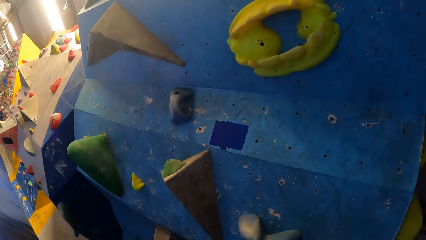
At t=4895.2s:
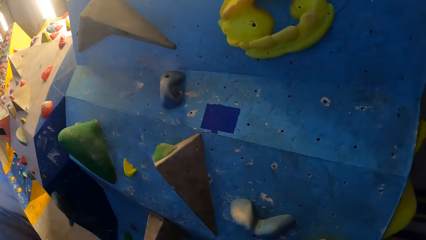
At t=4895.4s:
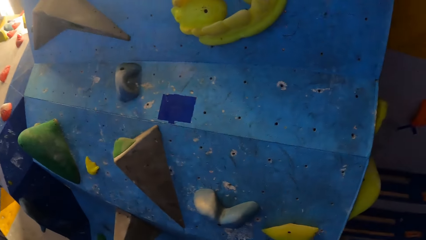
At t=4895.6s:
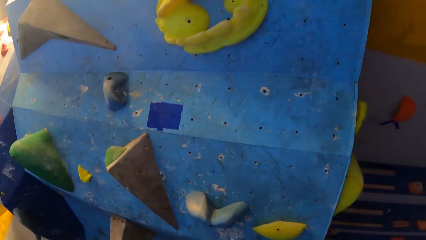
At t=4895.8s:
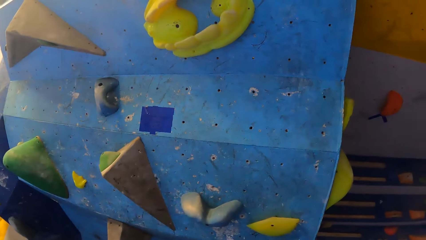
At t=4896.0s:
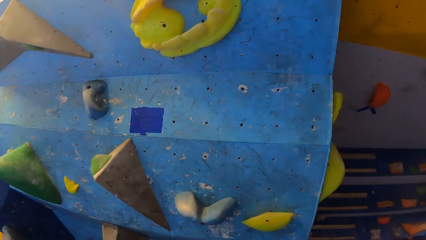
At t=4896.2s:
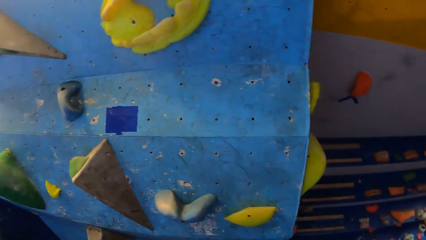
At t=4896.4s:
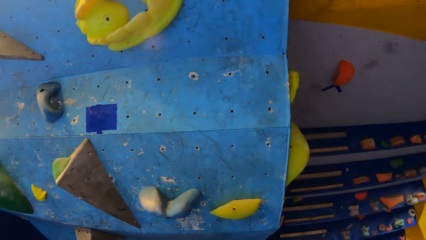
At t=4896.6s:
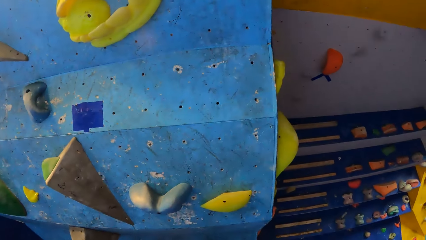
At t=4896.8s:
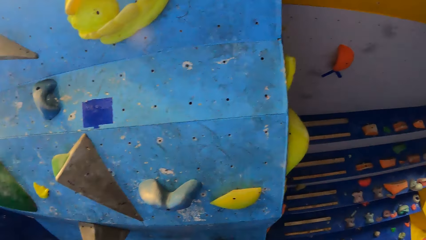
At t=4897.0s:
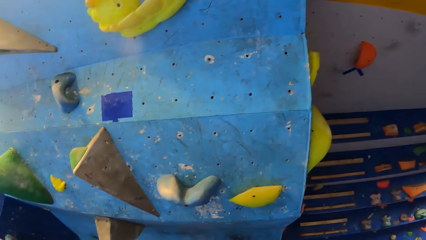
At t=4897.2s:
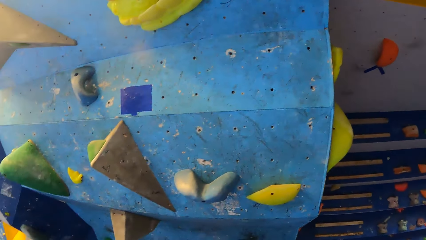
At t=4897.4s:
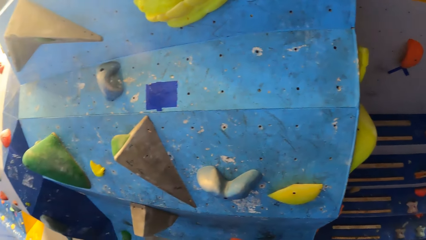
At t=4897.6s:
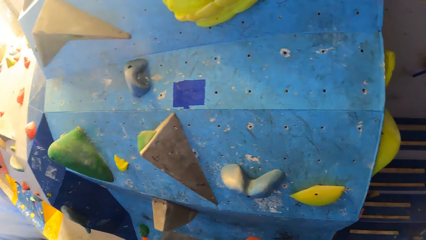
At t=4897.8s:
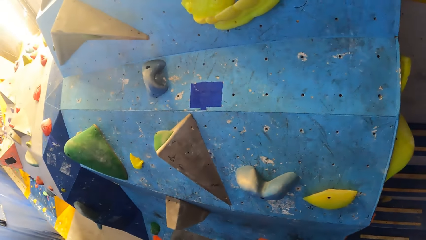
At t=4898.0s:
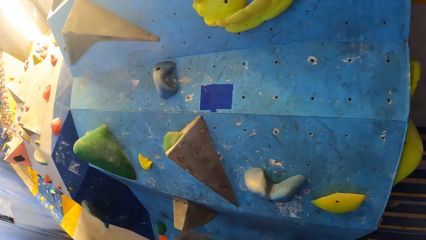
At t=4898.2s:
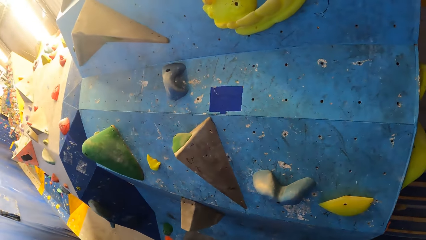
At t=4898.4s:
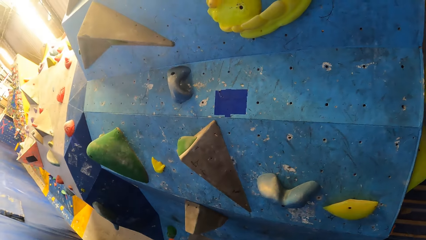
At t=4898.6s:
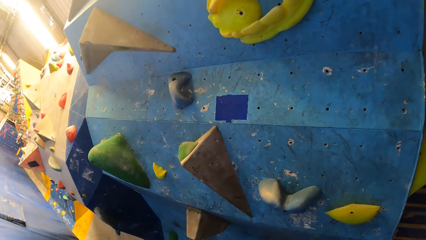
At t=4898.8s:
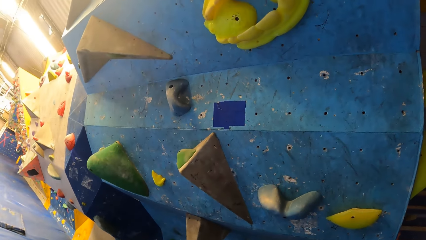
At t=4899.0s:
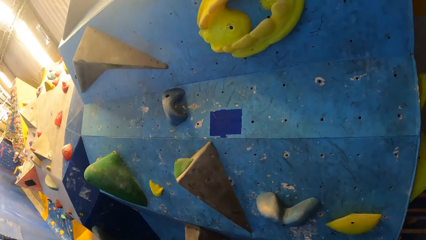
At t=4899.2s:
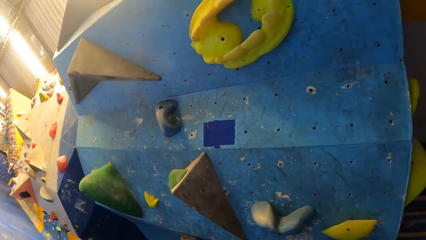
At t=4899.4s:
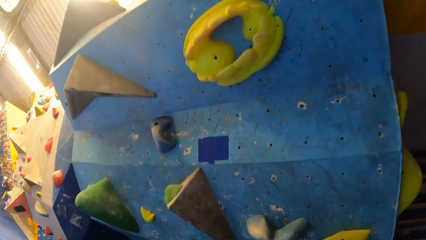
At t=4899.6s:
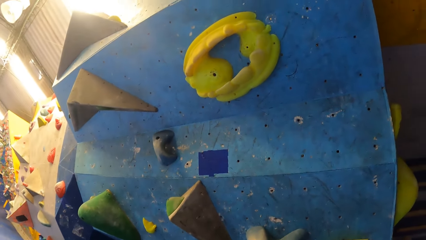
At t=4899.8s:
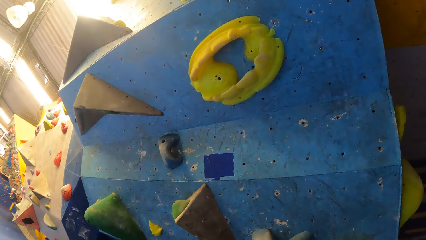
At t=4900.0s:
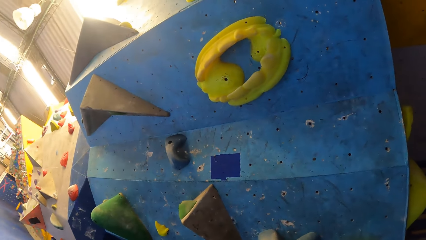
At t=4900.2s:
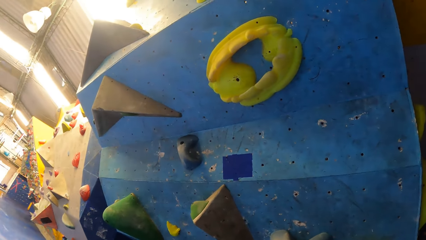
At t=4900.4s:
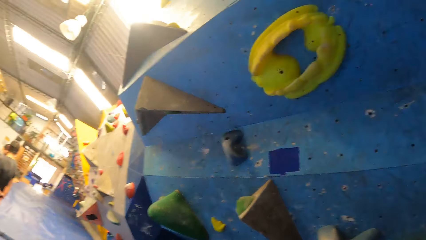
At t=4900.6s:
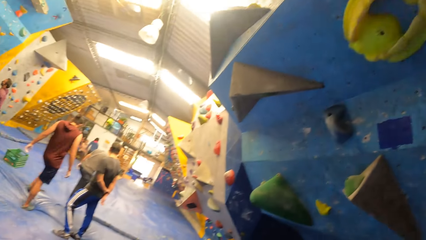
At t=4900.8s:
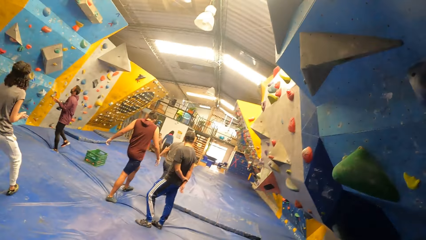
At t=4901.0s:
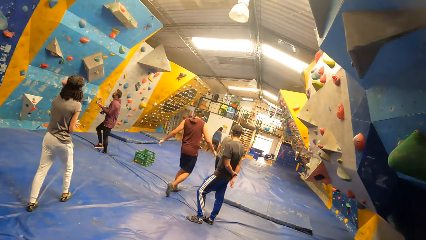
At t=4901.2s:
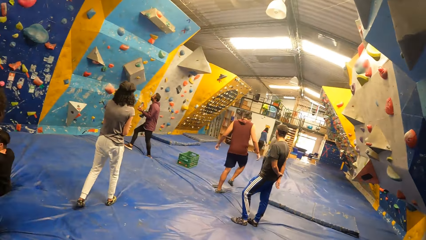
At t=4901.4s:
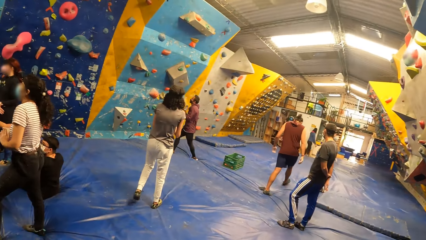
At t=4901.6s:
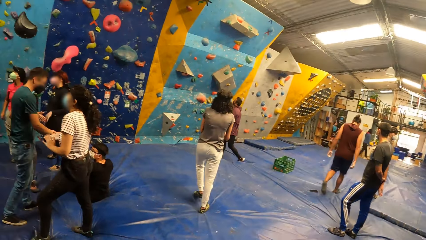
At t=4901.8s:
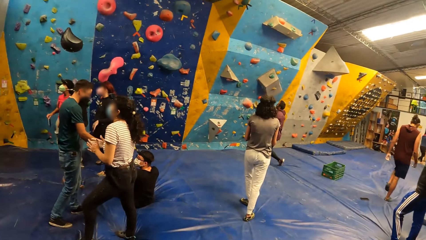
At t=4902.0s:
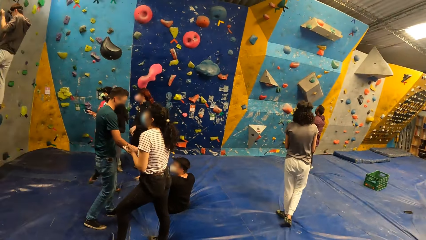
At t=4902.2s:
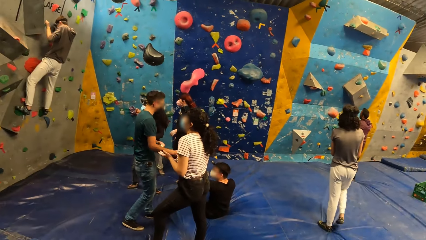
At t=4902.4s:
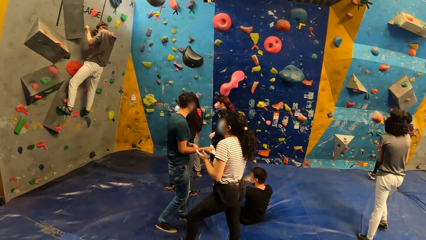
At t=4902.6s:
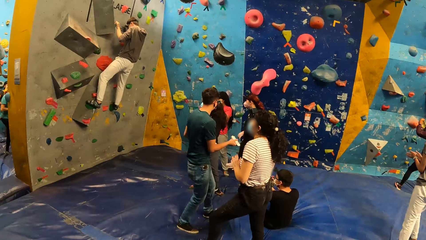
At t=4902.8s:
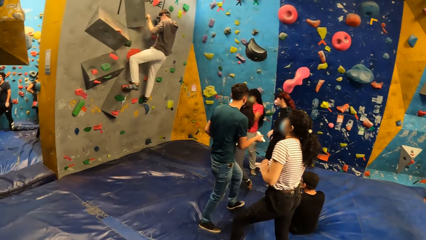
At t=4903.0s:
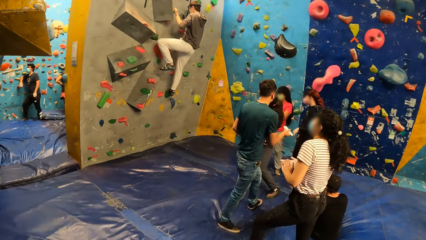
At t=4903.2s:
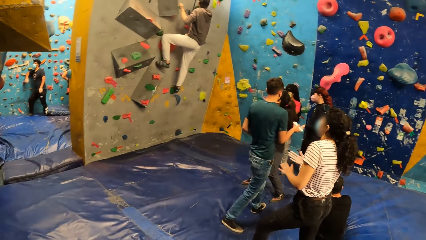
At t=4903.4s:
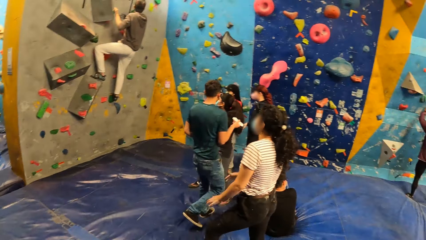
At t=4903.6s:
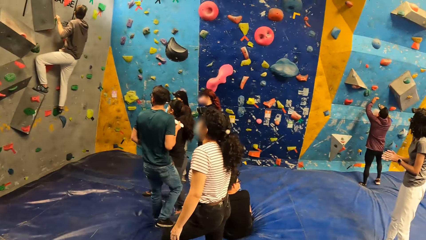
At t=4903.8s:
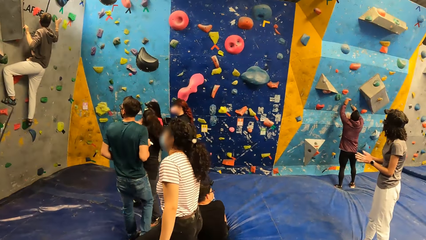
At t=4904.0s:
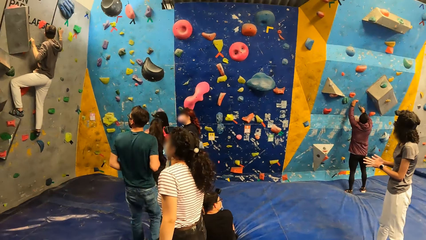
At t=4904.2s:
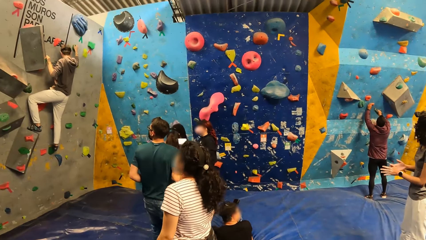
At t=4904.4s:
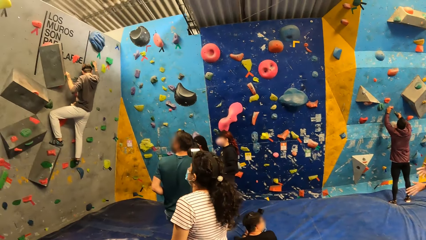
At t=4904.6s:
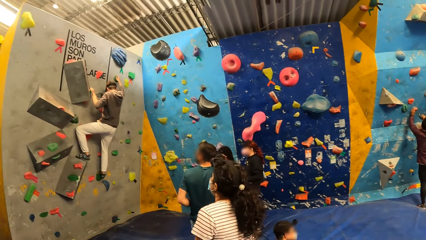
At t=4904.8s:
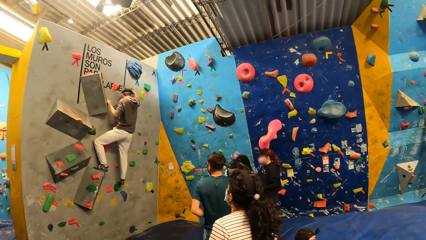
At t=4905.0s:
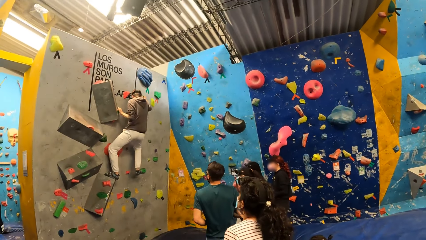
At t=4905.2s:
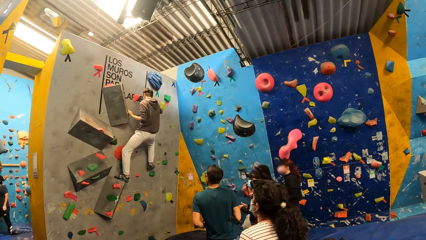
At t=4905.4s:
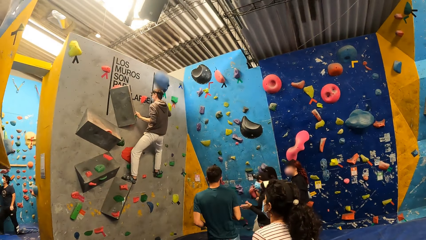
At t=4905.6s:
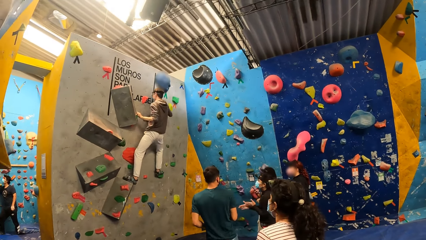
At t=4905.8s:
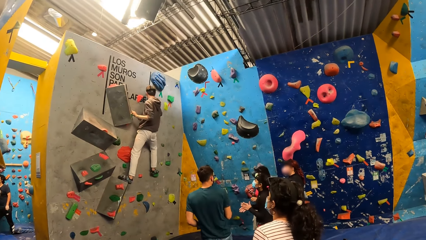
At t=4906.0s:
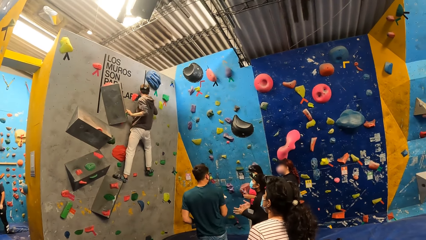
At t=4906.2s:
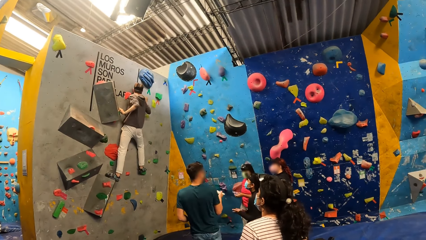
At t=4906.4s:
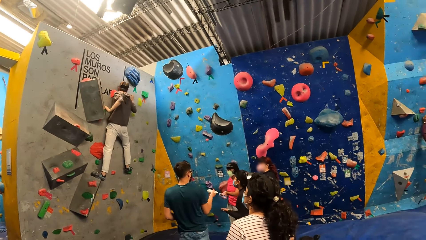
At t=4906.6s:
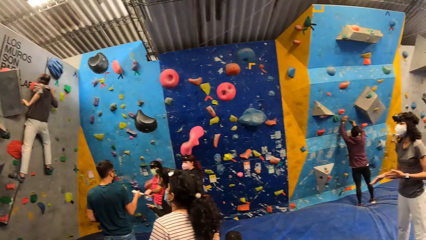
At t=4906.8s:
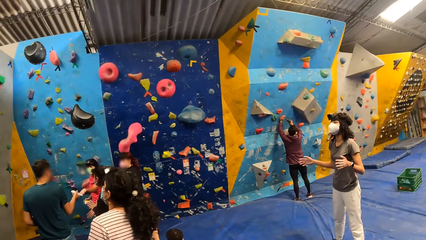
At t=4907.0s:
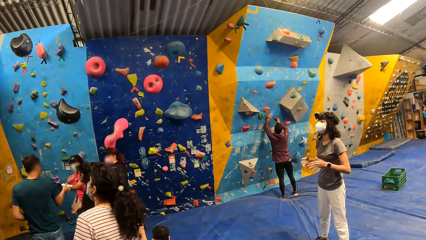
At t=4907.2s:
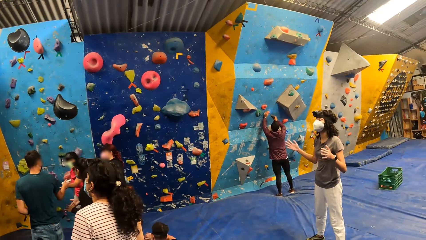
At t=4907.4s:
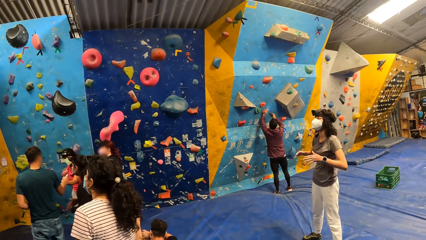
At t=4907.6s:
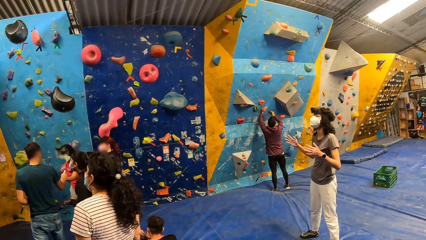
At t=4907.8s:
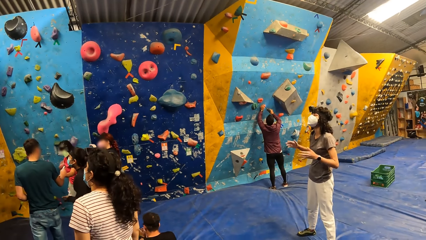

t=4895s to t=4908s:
A man walks in the room. The camera wearer stares at the wall.
